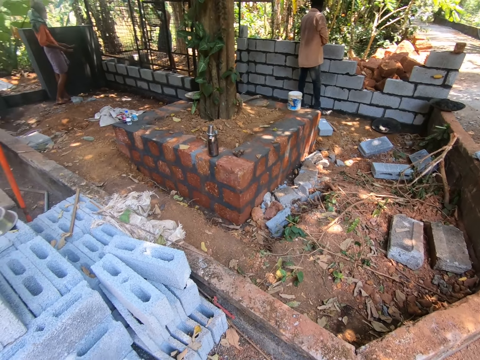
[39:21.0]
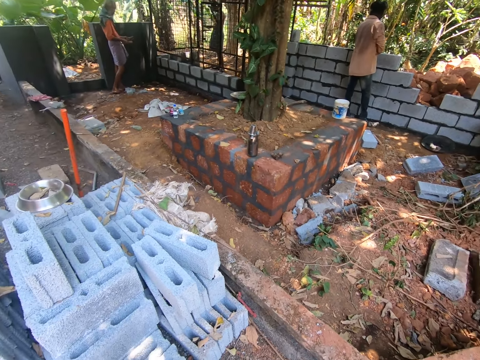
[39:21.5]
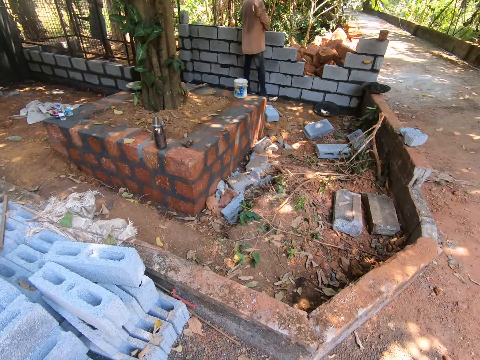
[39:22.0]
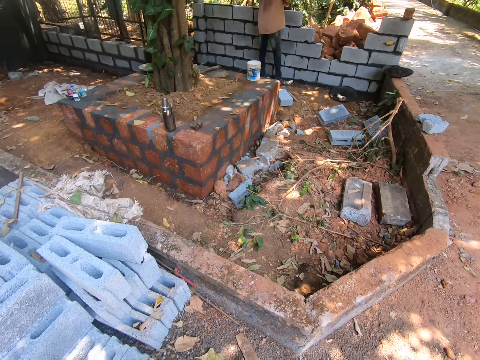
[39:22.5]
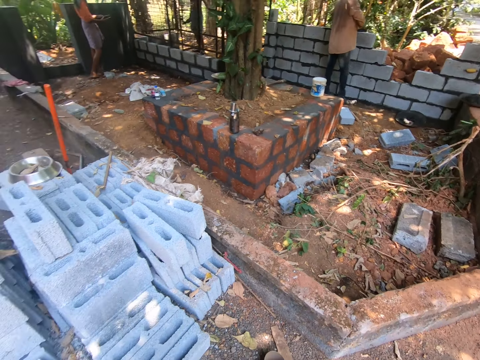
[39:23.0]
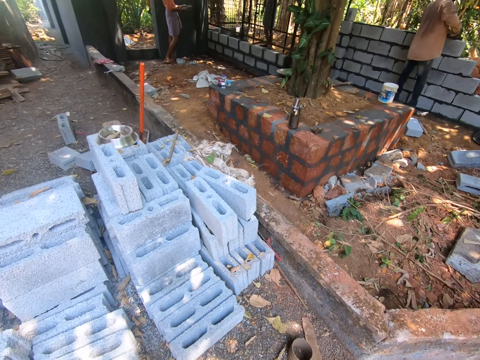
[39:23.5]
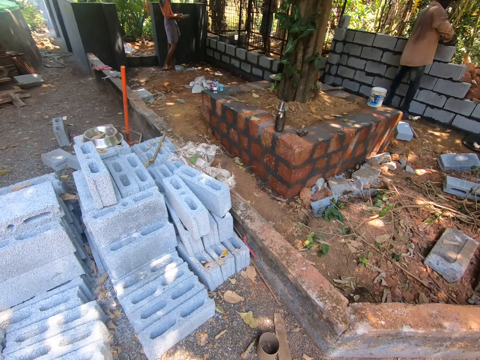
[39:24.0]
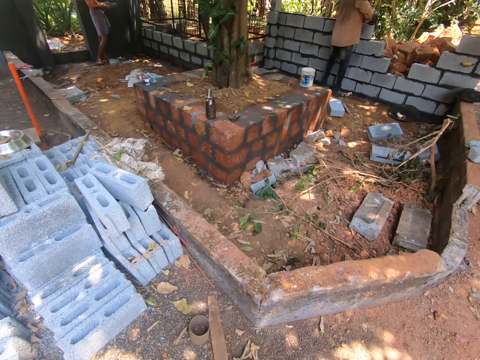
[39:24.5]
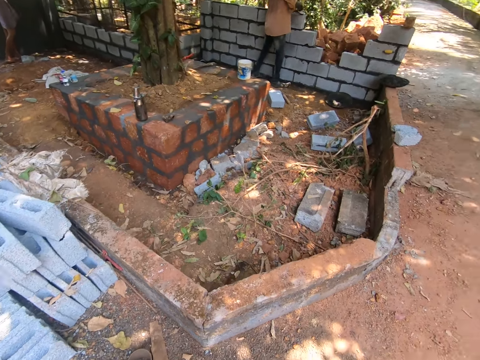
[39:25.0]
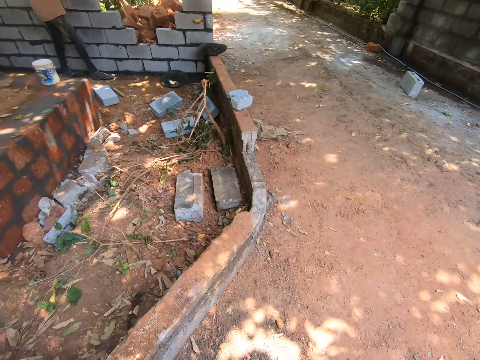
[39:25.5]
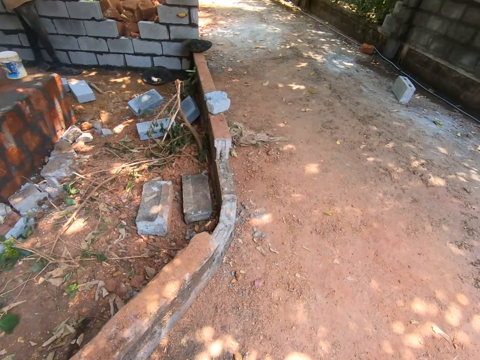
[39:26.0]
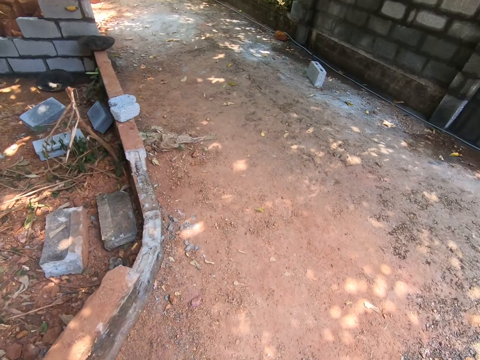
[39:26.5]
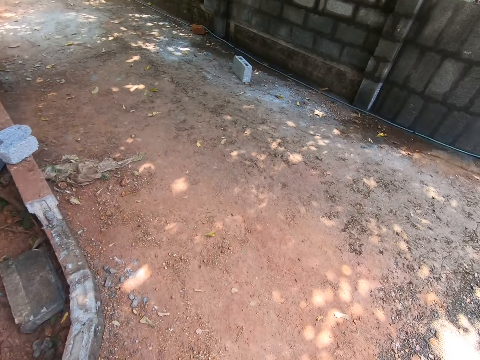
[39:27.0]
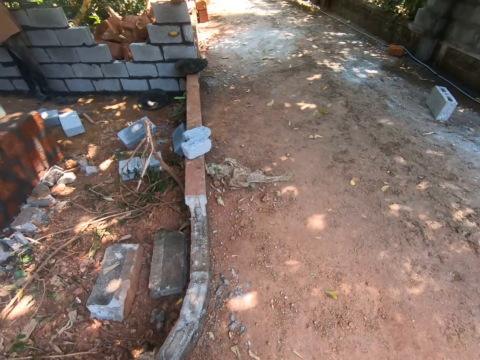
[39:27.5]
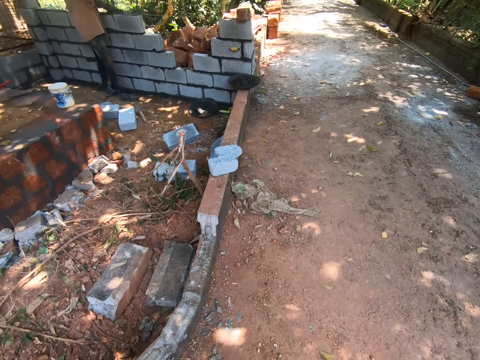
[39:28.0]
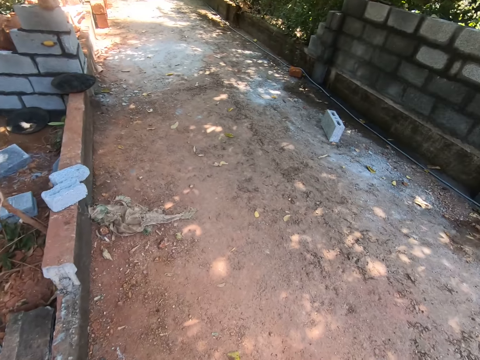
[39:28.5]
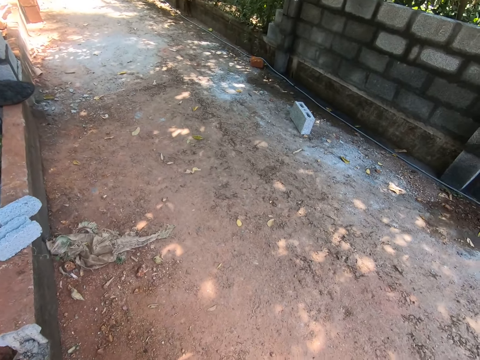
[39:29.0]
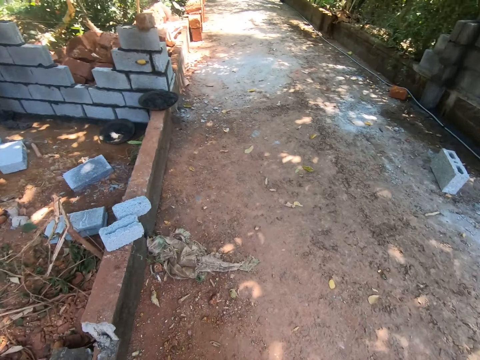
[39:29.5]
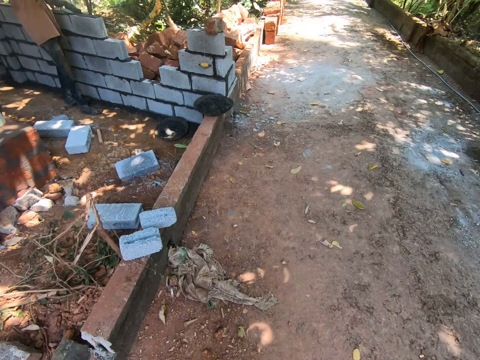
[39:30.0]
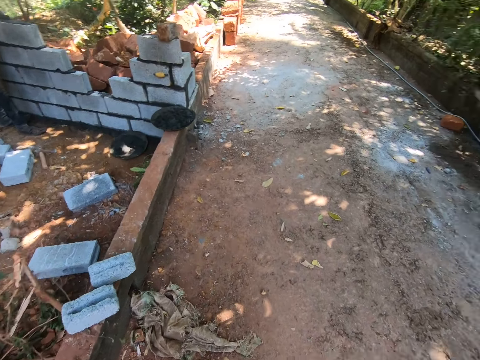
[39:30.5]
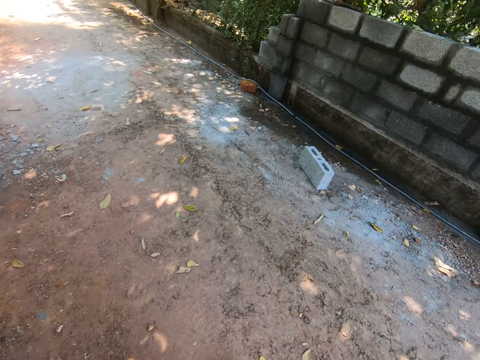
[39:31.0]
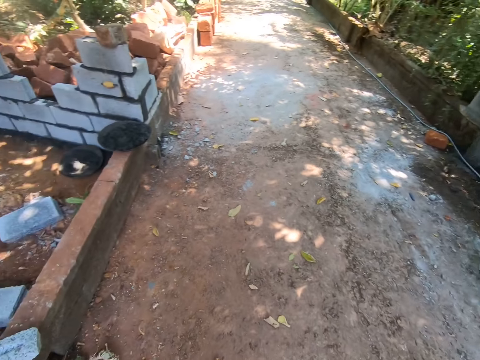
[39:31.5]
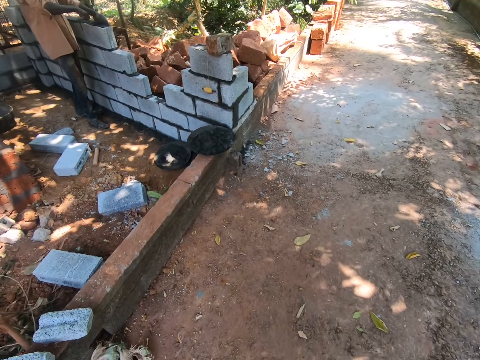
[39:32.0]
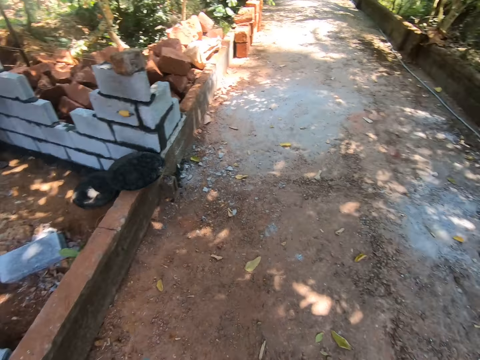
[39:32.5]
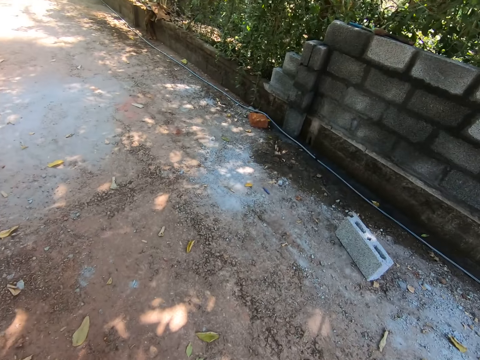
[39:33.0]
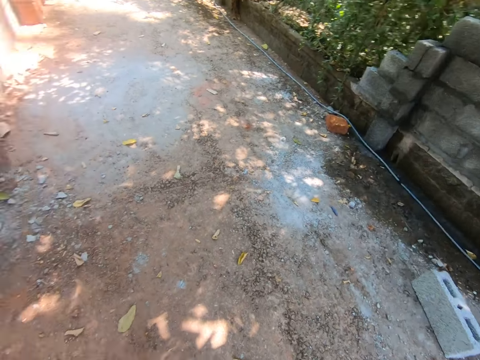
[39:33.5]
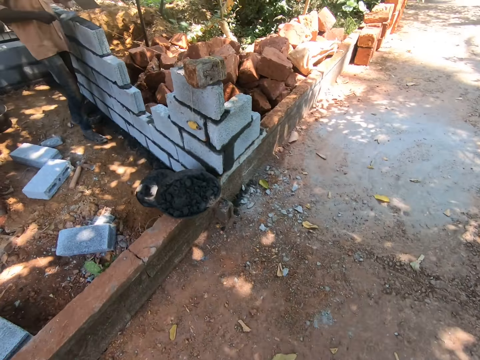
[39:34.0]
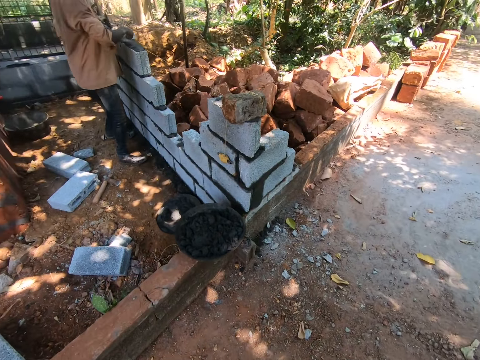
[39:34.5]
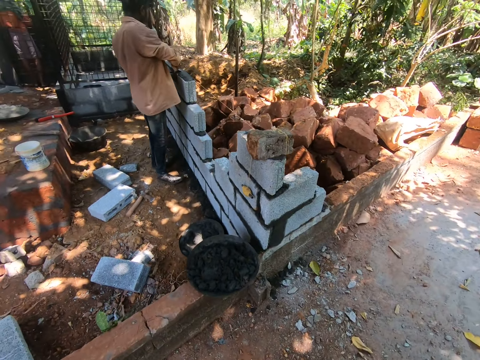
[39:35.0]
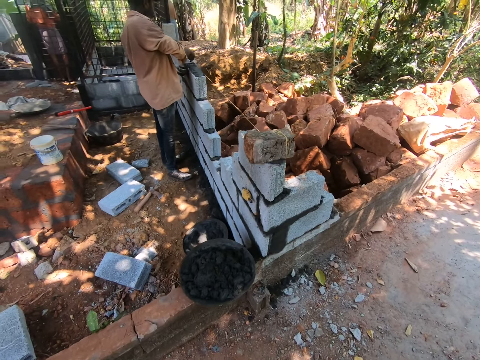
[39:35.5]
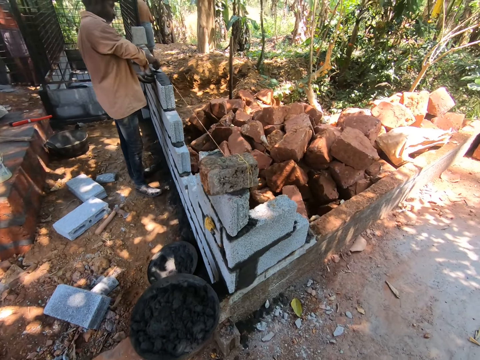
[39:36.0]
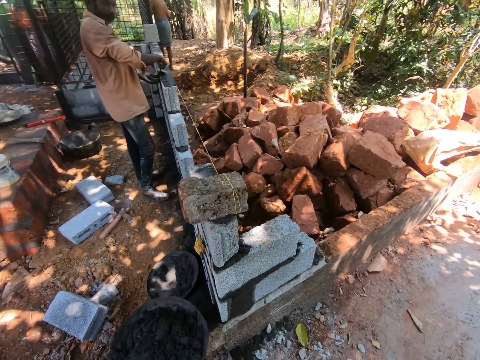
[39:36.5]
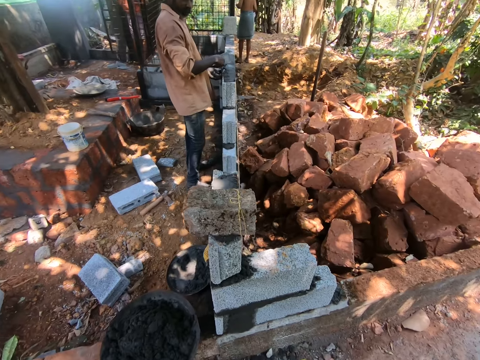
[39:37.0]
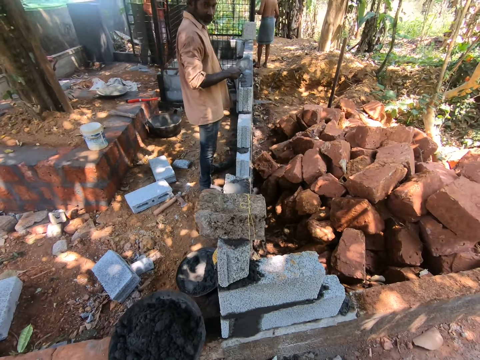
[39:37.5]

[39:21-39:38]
The man plasters the wall with the trowel in his right hand. The camera wearer walks toward the man. The man spreads mortar on the fence with the trowel in his right hand and the square trowel in his left hand. The camera wearer converses with the man.

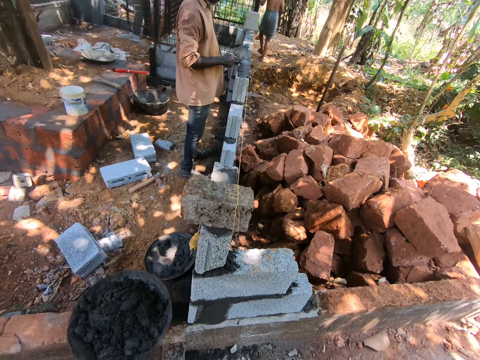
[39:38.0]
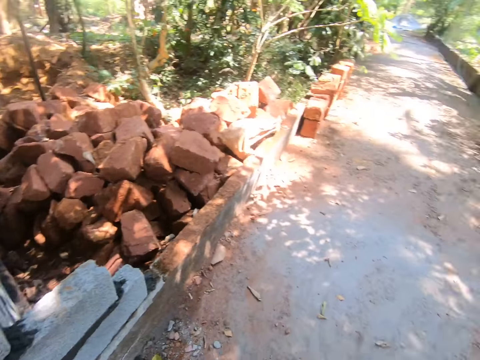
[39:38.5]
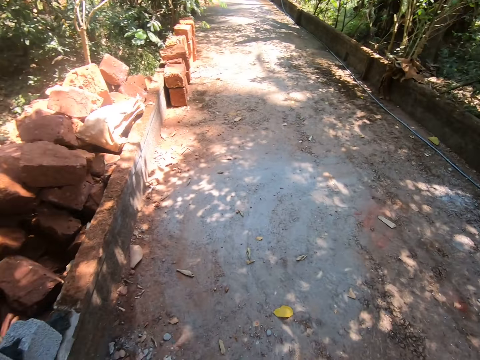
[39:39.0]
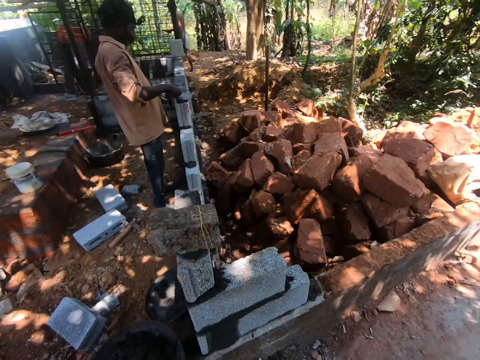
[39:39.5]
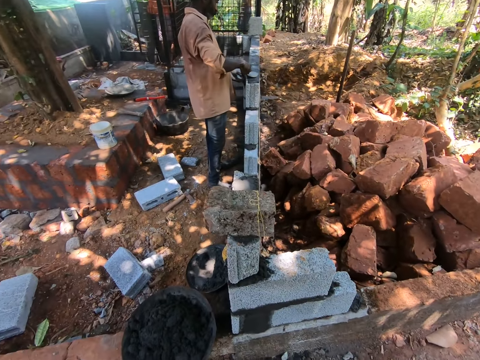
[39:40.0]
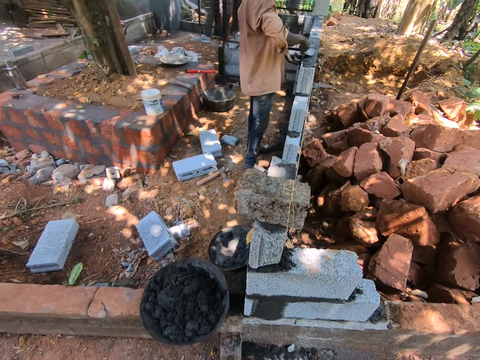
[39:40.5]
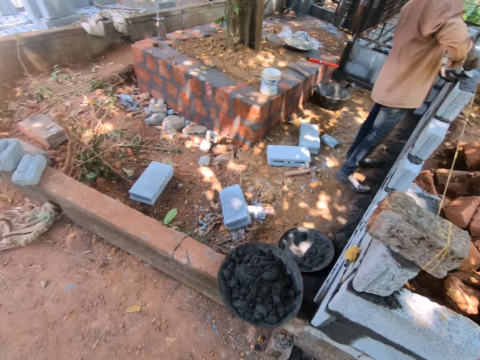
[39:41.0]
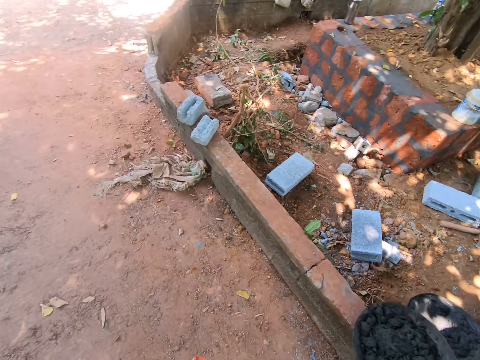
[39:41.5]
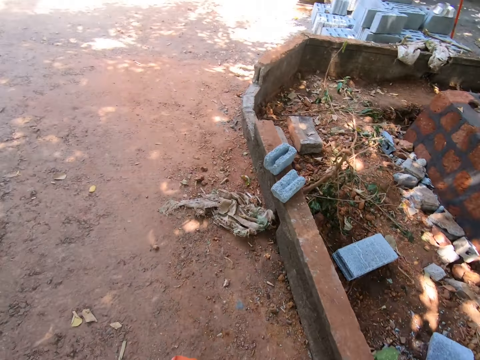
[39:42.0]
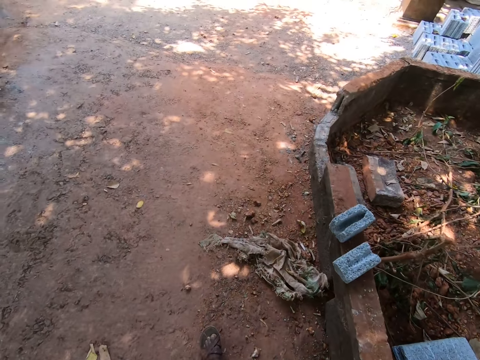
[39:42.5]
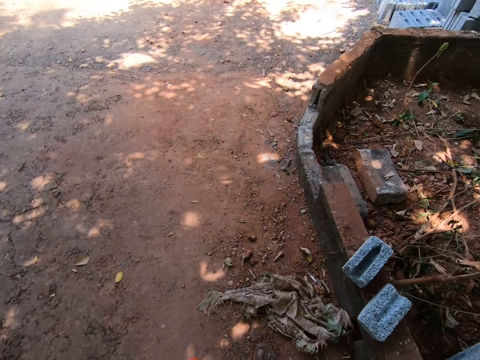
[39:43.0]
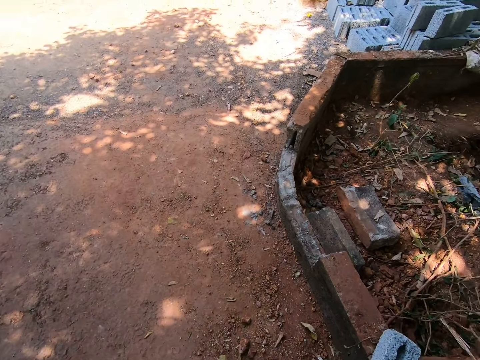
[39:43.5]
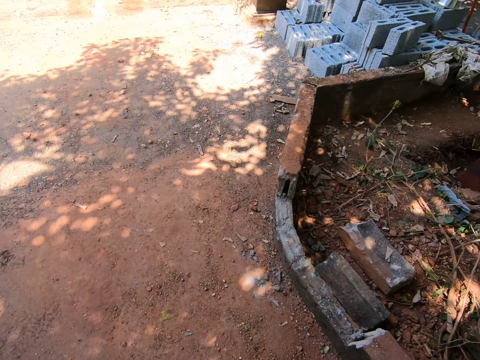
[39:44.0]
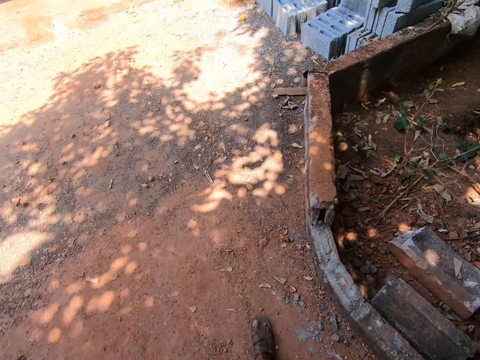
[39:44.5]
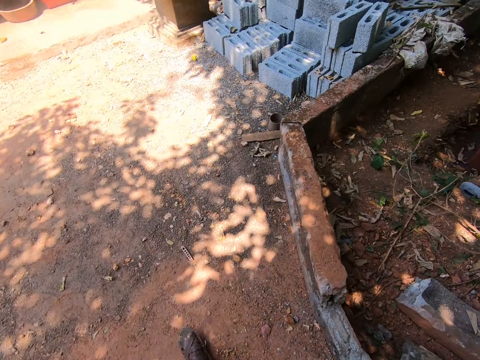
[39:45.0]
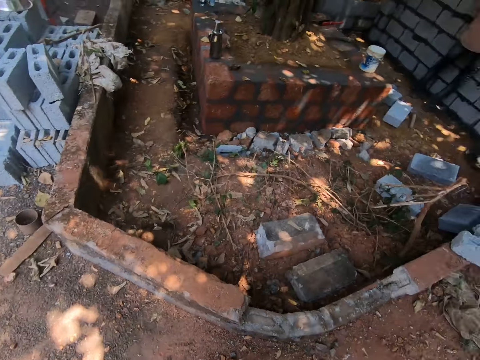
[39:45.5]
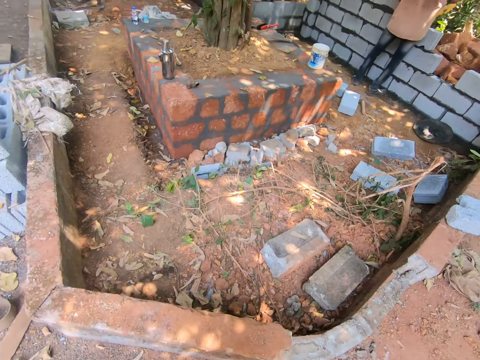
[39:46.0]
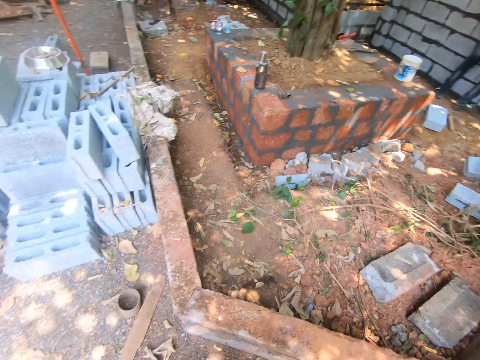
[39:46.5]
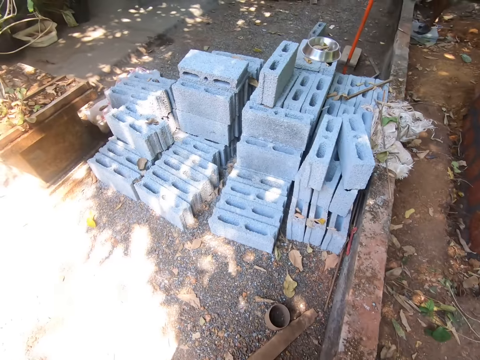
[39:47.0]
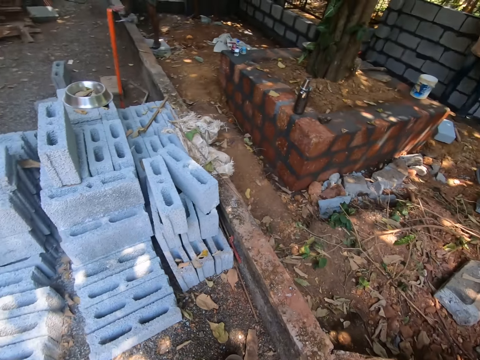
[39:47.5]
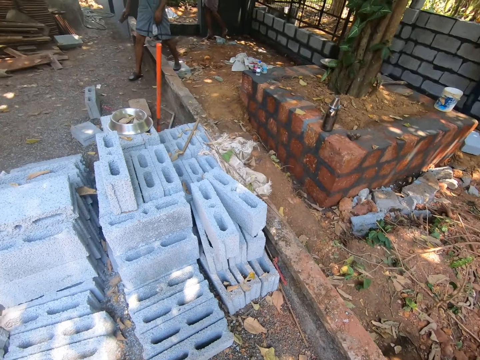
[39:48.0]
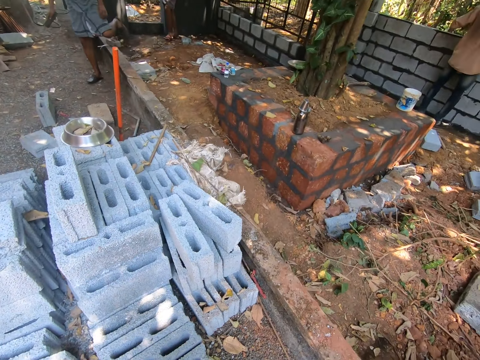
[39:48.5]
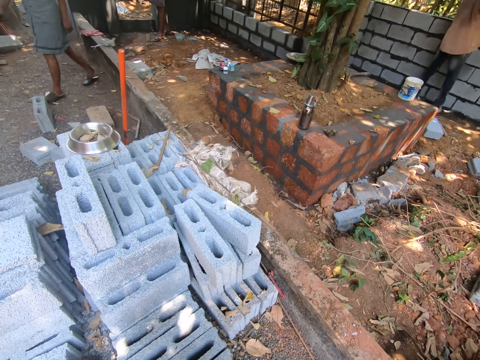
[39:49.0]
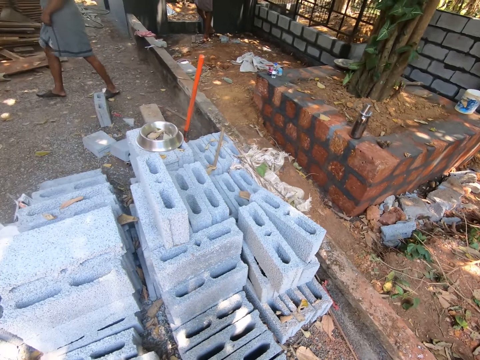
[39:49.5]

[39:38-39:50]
The camera wearer walks away from the man.
